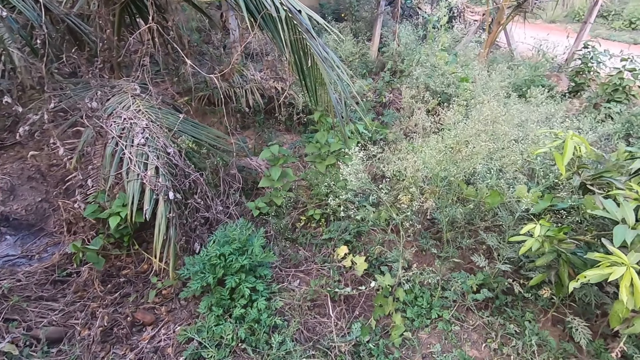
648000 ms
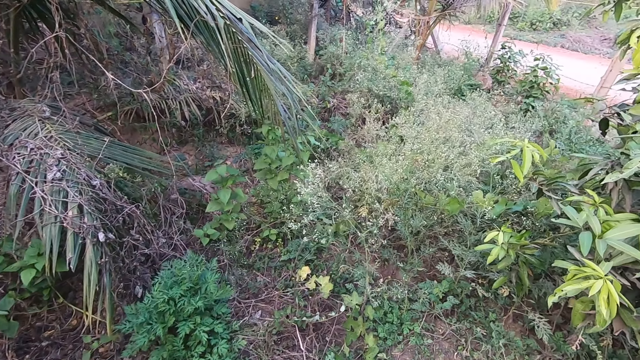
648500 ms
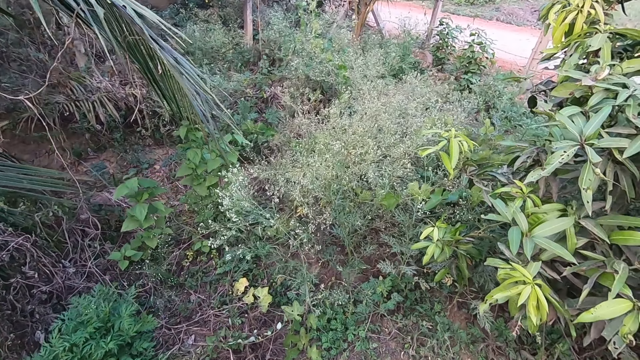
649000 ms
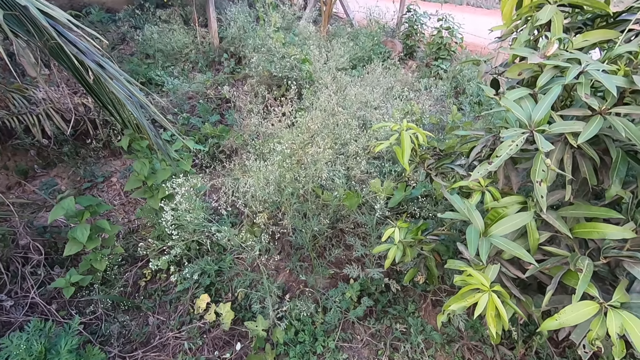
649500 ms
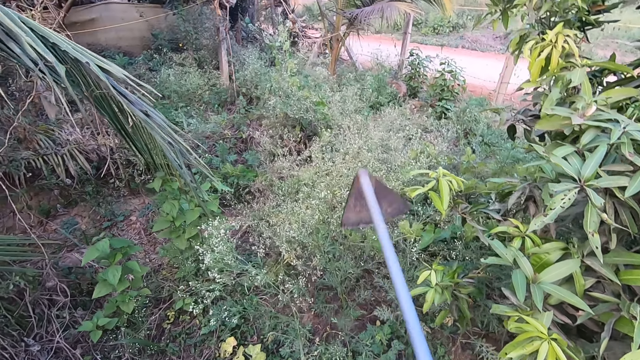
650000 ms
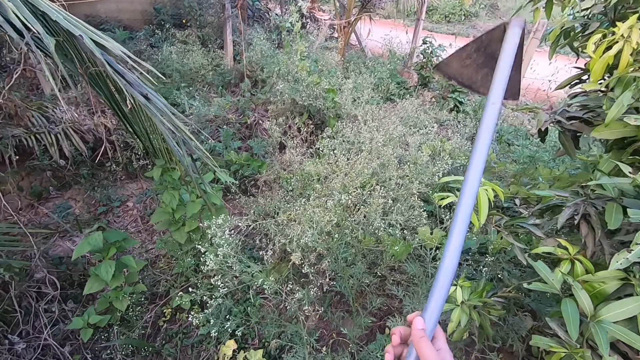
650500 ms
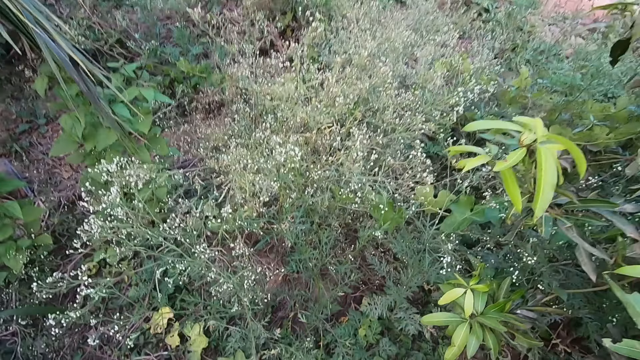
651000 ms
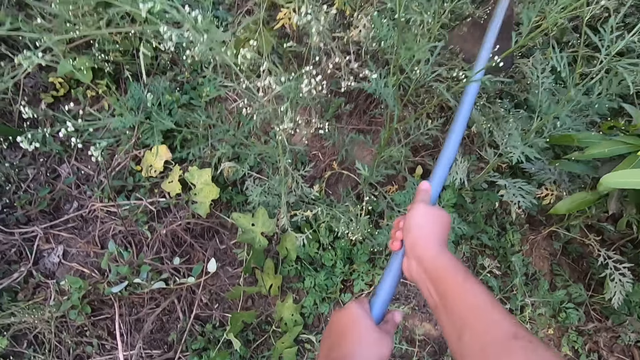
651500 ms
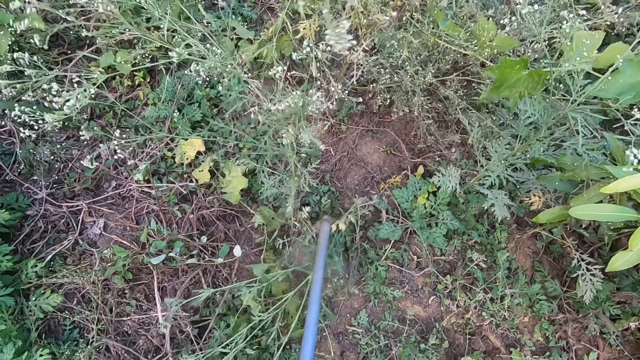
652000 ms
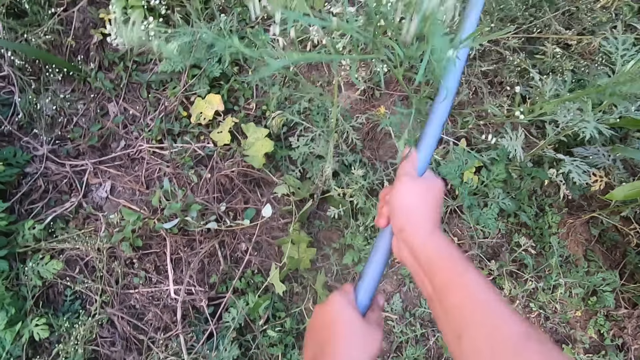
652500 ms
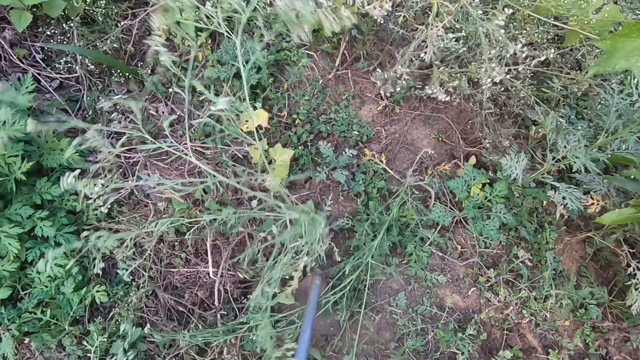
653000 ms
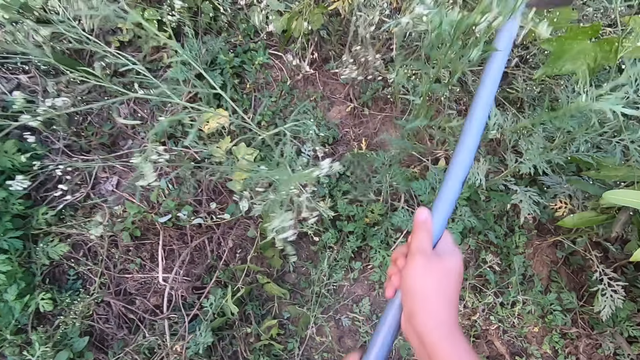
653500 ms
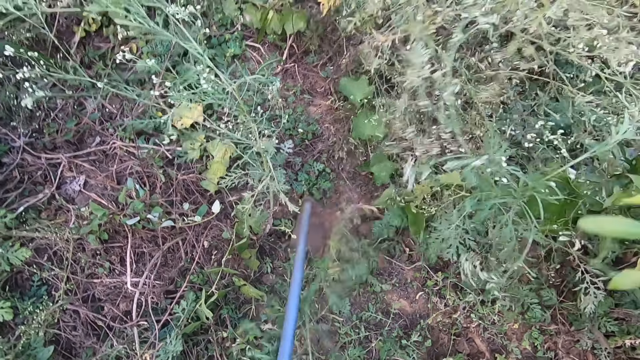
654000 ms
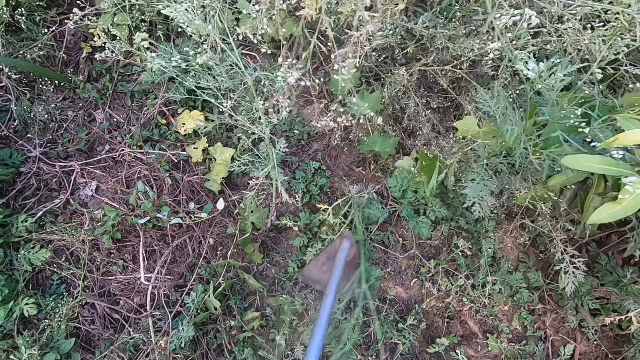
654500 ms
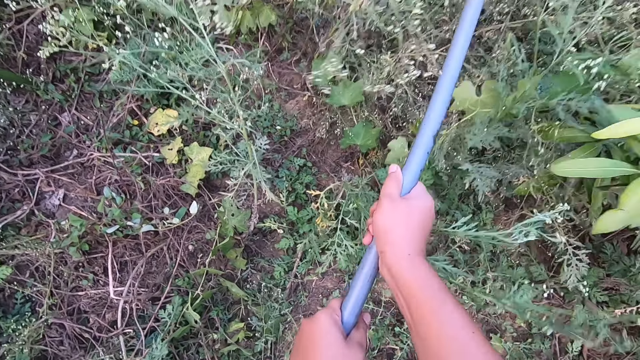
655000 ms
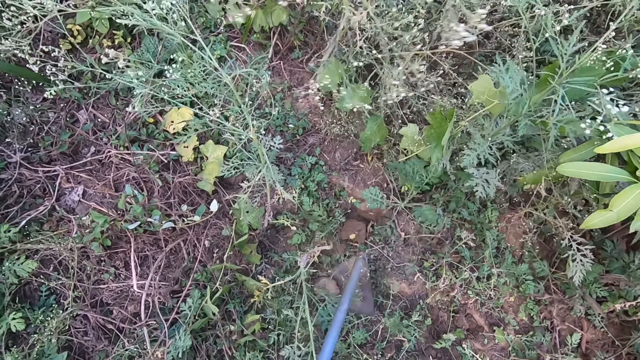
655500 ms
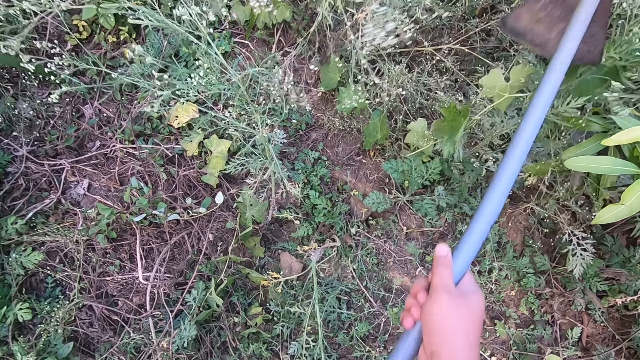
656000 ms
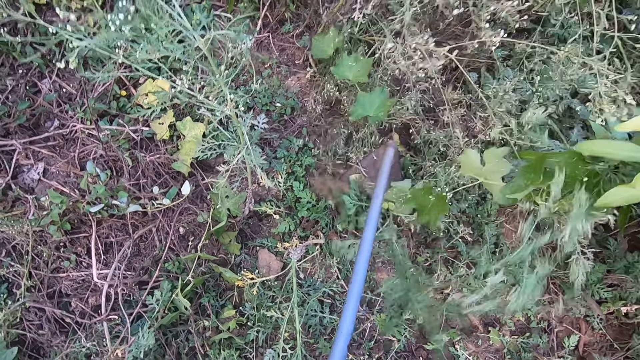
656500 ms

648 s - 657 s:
The camera wearer removes the greens from the compound. They clear the farmland.

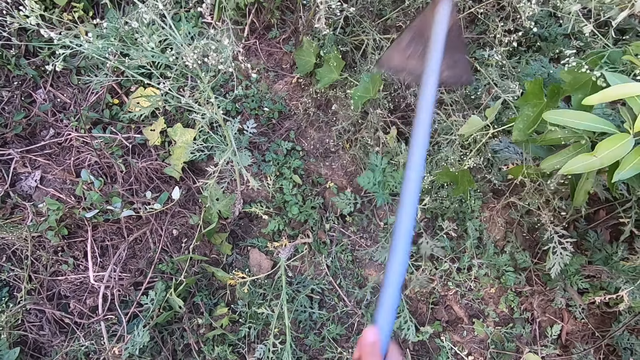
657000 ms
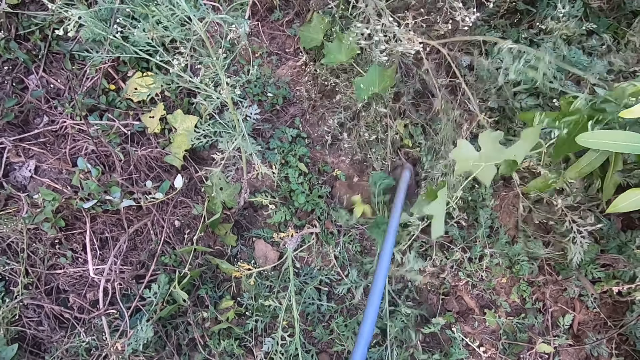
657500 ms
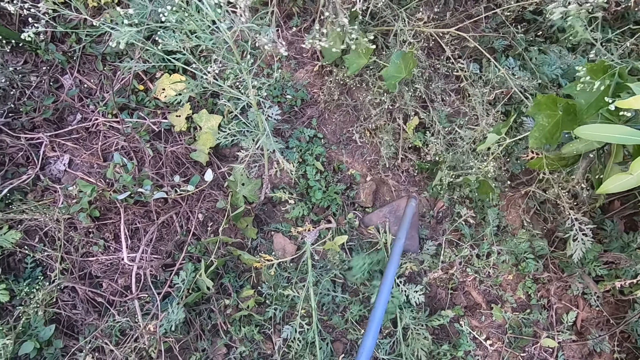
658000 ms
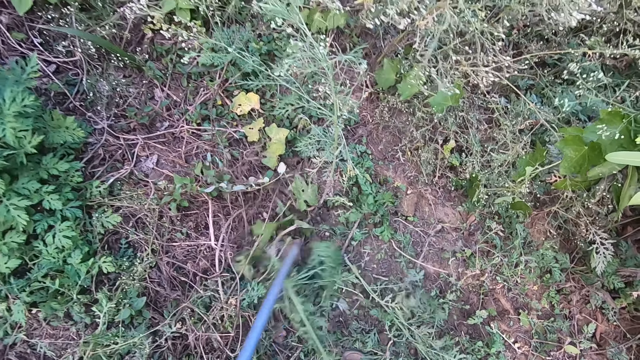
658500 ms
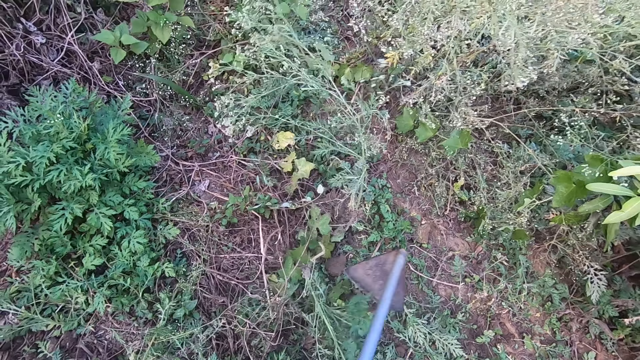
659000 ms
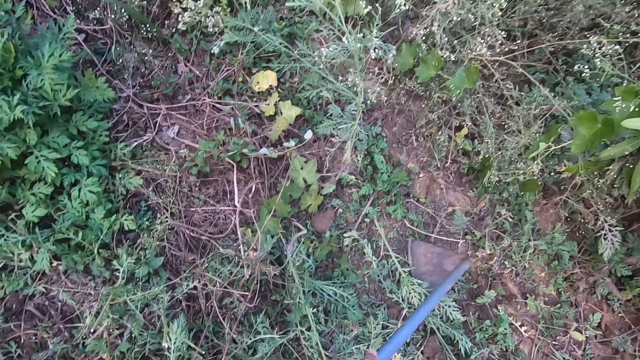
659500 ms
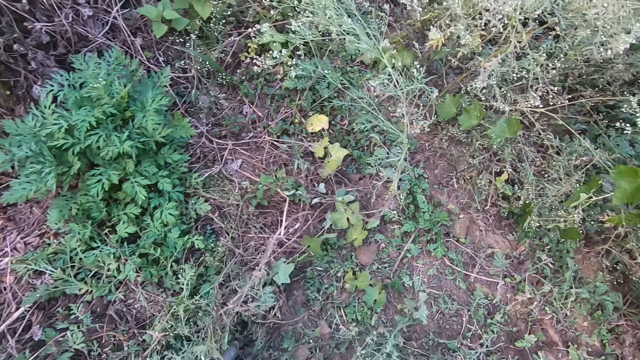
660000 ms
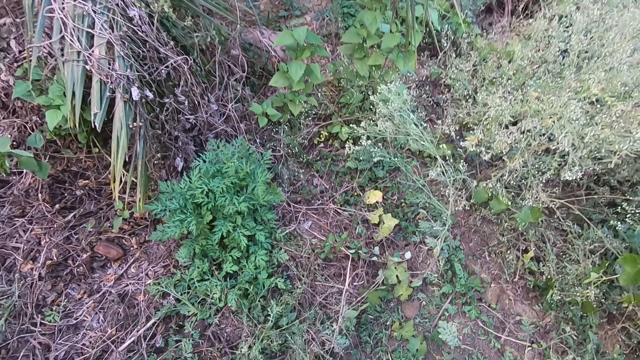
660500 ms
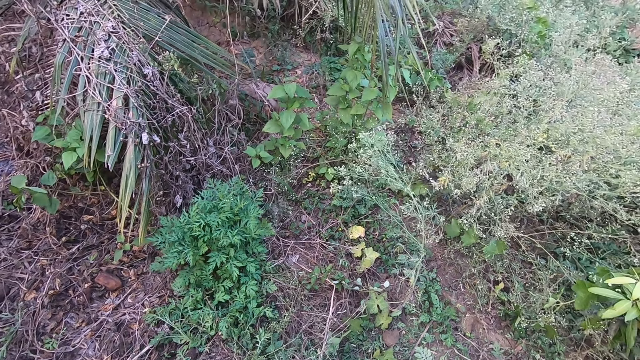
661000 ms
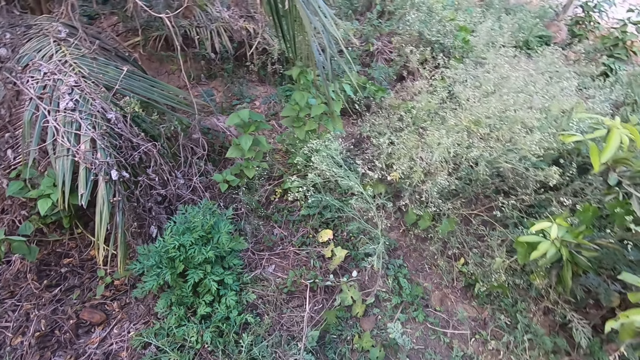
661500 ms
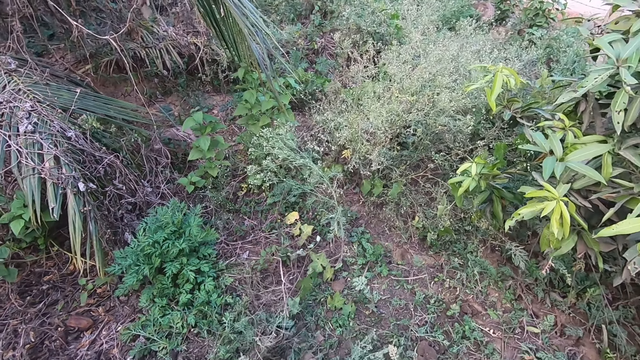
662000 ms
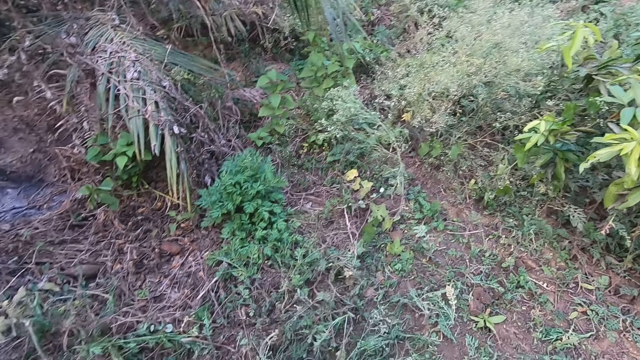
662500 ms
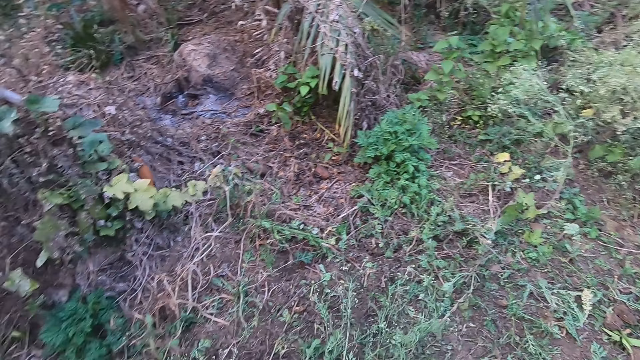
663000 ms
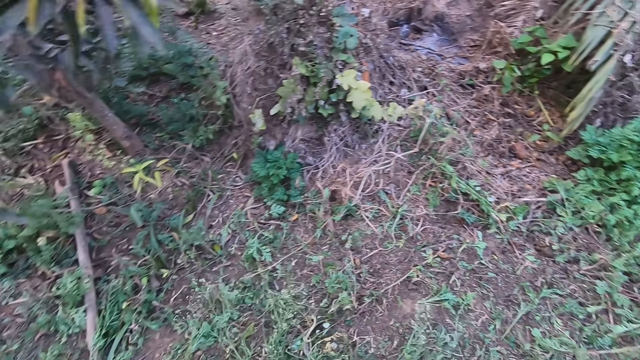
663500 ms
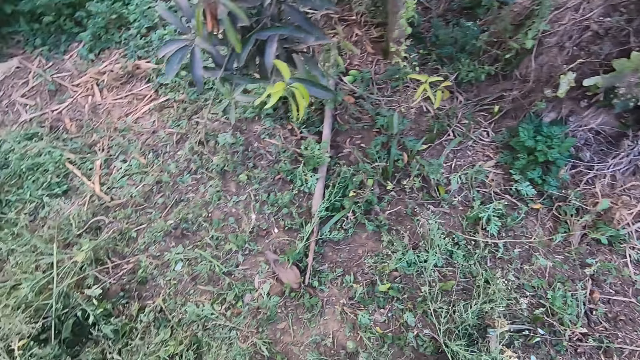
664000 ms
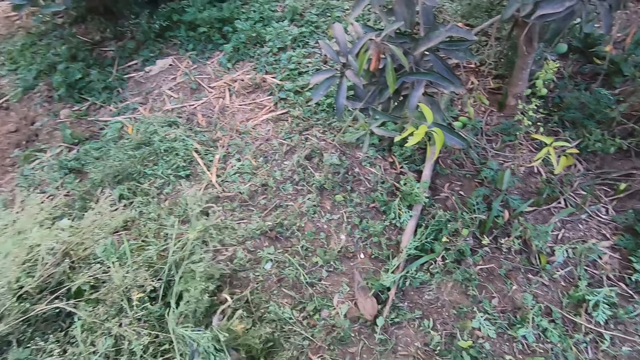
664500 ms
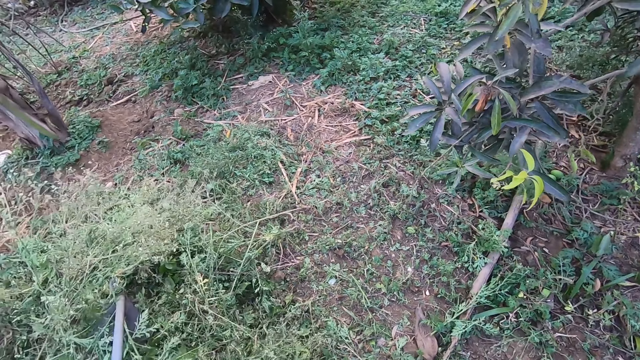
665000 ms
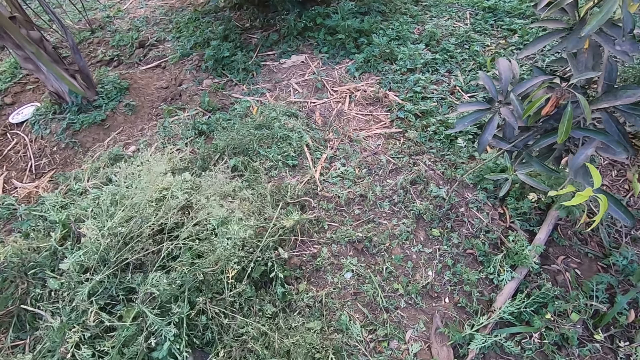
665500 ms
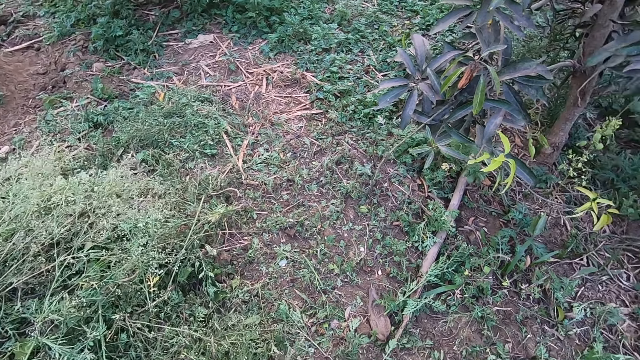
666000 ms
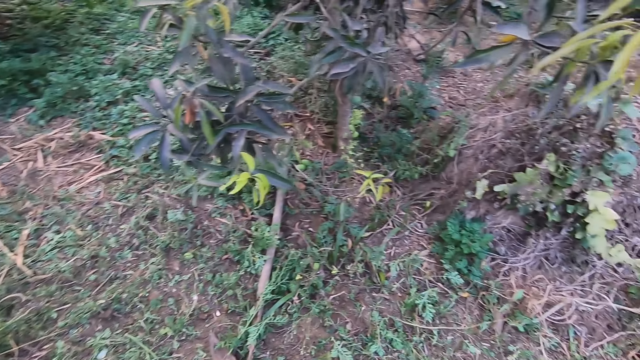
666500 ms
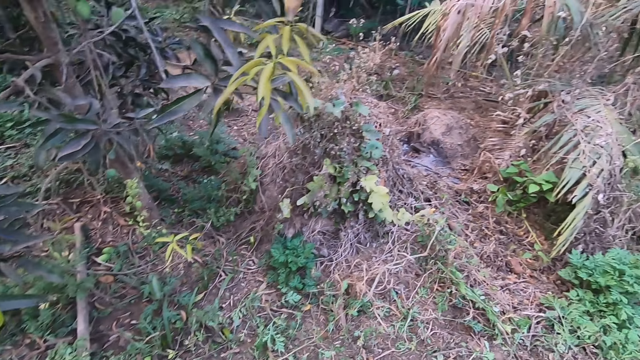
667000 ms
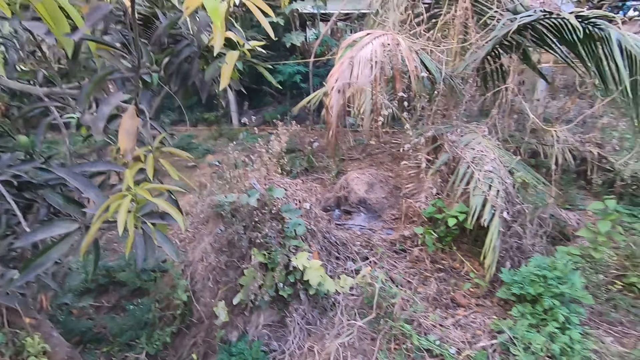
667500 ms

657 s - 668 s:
The camera wearer throws the greens away. They talk with someone in the farmland.
